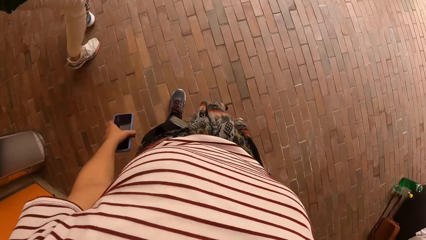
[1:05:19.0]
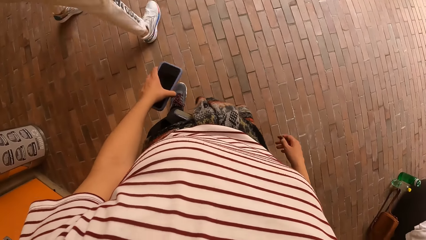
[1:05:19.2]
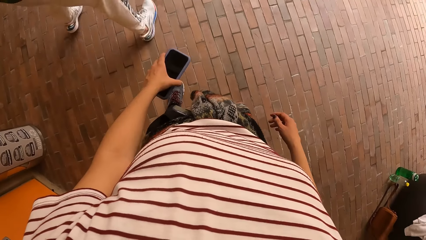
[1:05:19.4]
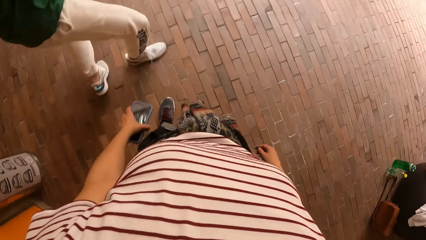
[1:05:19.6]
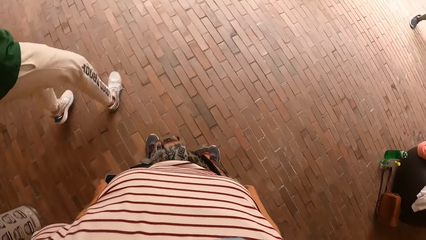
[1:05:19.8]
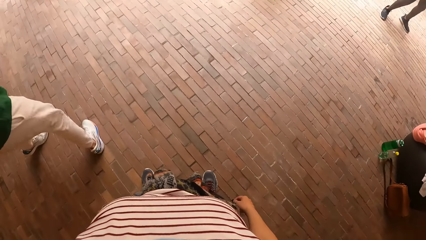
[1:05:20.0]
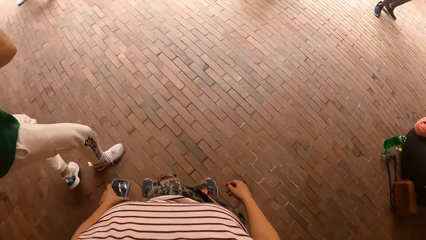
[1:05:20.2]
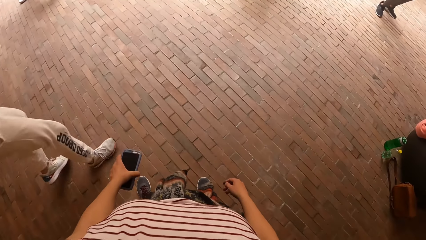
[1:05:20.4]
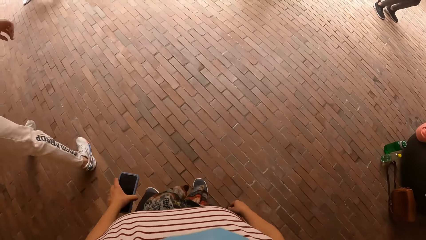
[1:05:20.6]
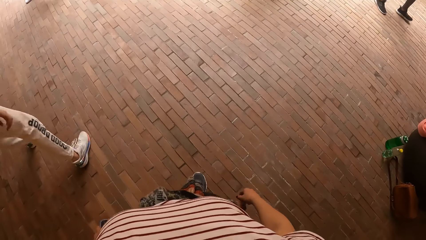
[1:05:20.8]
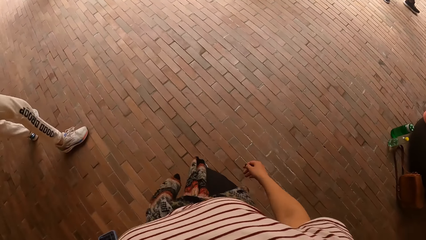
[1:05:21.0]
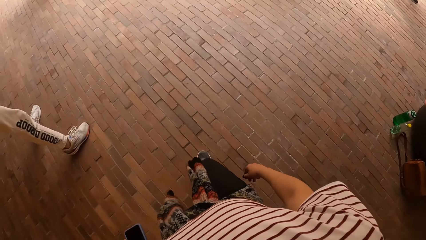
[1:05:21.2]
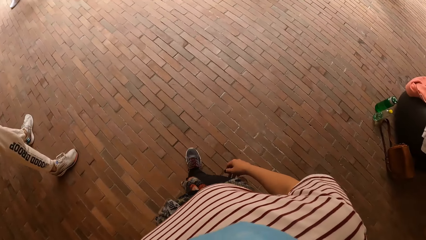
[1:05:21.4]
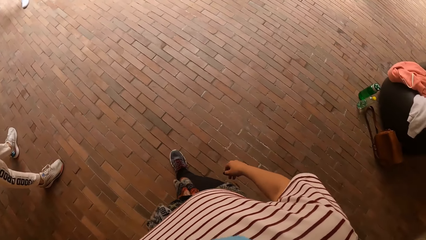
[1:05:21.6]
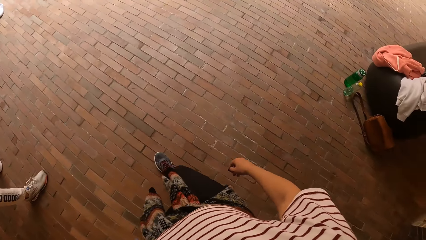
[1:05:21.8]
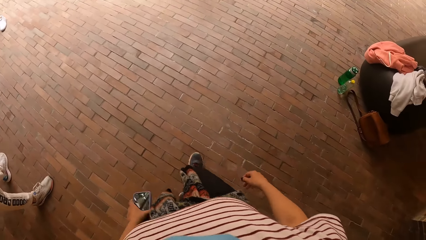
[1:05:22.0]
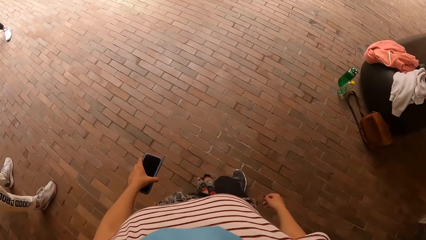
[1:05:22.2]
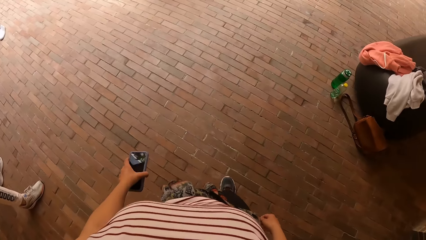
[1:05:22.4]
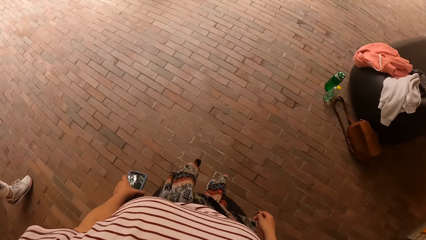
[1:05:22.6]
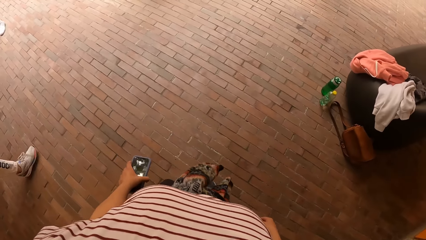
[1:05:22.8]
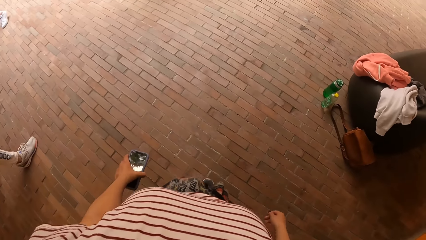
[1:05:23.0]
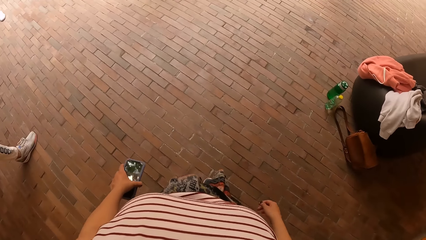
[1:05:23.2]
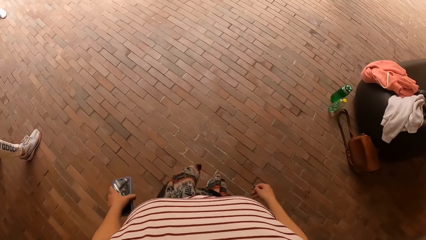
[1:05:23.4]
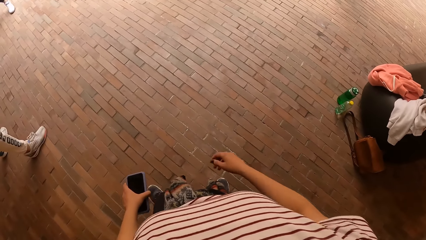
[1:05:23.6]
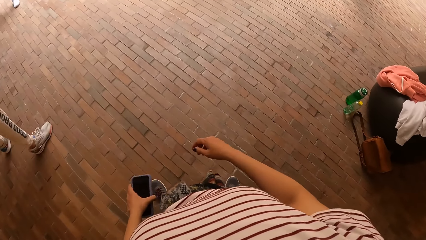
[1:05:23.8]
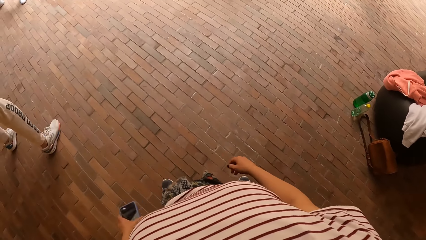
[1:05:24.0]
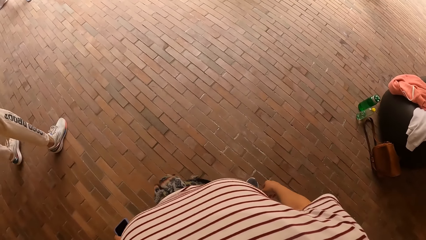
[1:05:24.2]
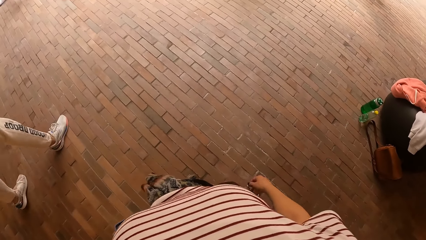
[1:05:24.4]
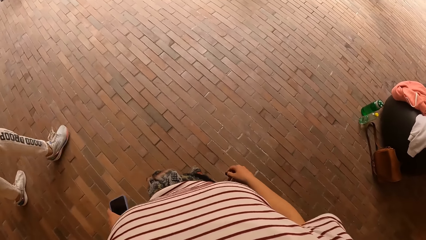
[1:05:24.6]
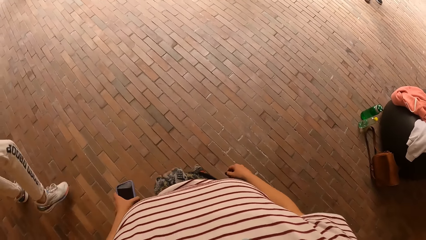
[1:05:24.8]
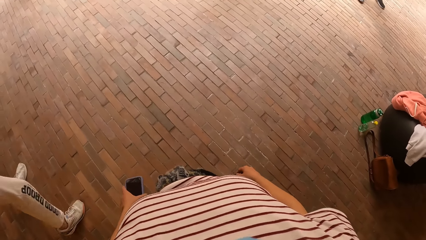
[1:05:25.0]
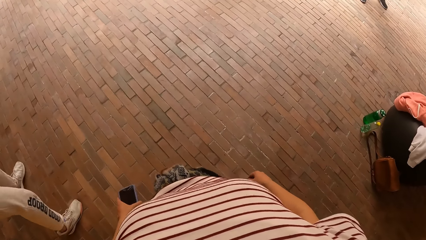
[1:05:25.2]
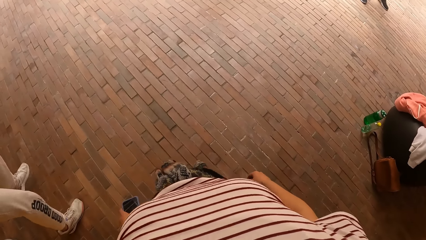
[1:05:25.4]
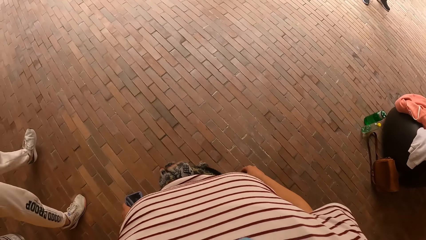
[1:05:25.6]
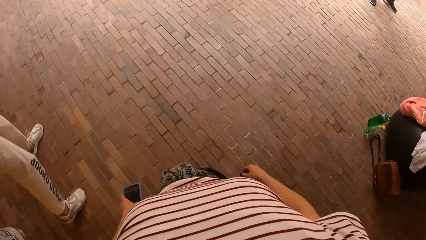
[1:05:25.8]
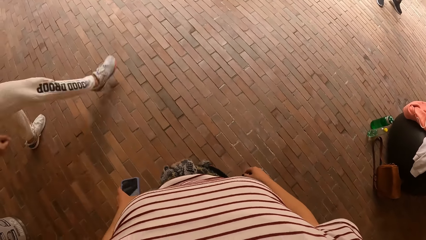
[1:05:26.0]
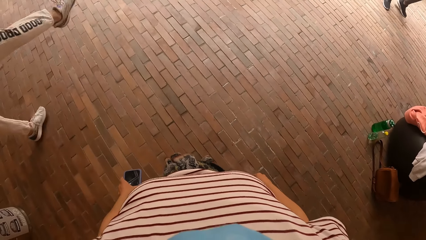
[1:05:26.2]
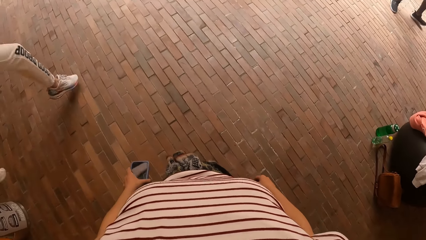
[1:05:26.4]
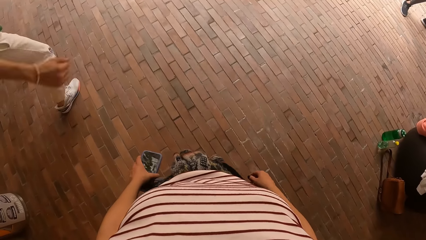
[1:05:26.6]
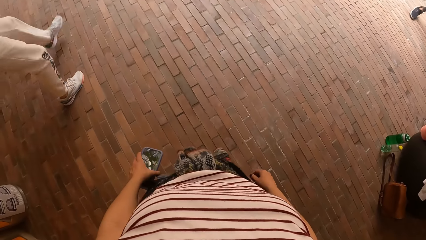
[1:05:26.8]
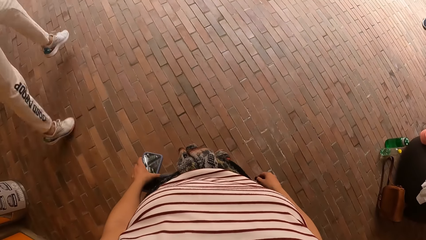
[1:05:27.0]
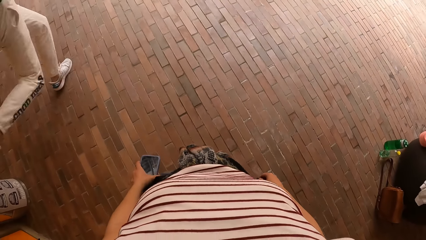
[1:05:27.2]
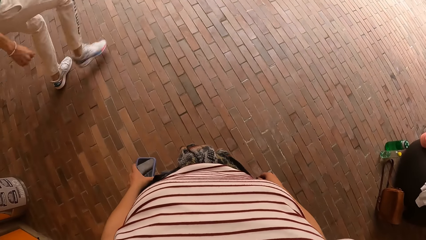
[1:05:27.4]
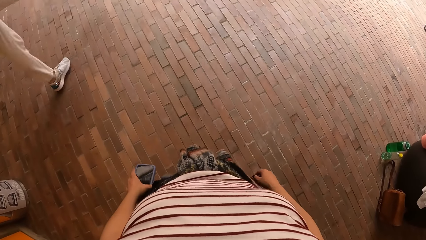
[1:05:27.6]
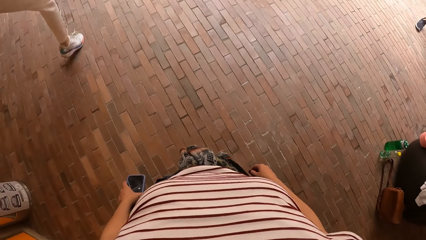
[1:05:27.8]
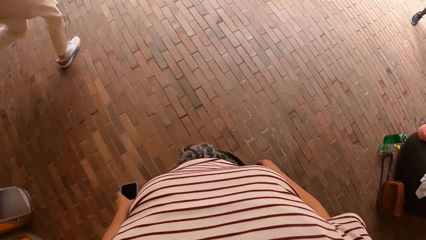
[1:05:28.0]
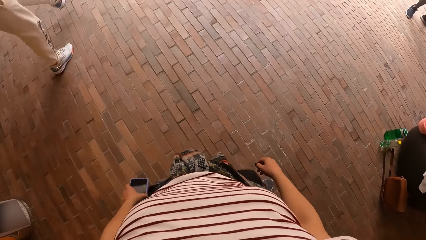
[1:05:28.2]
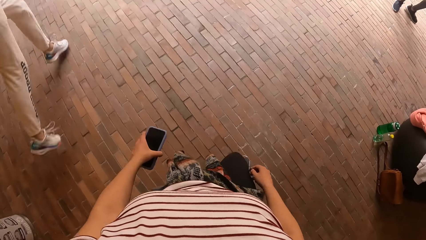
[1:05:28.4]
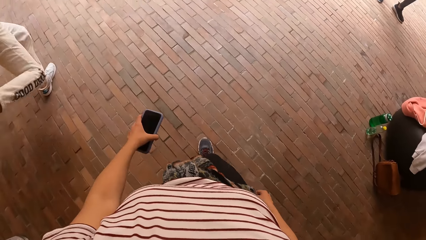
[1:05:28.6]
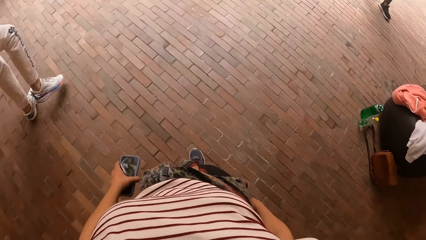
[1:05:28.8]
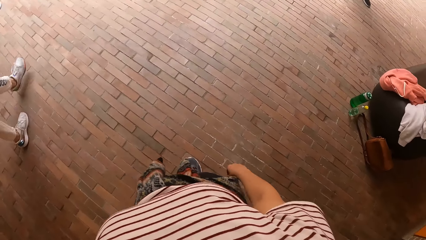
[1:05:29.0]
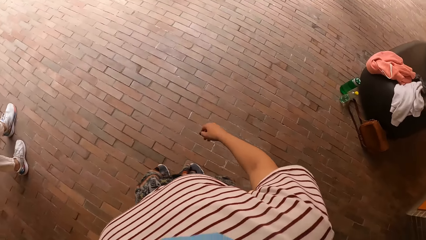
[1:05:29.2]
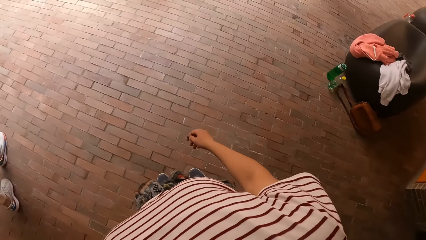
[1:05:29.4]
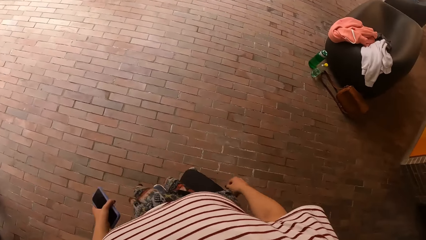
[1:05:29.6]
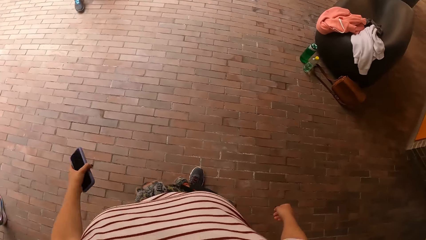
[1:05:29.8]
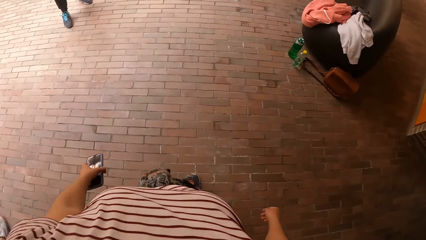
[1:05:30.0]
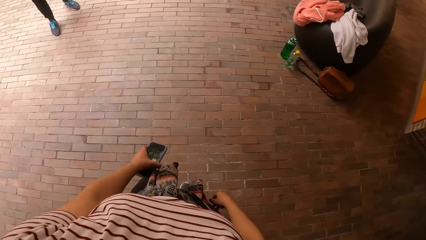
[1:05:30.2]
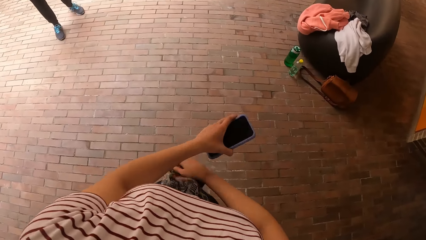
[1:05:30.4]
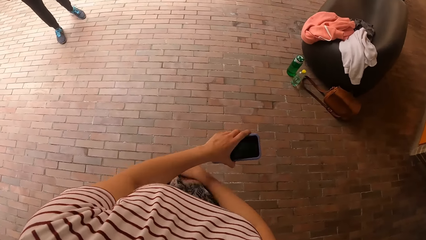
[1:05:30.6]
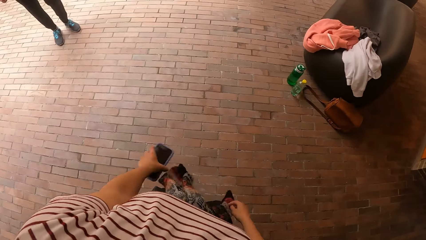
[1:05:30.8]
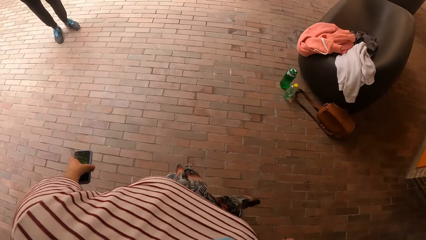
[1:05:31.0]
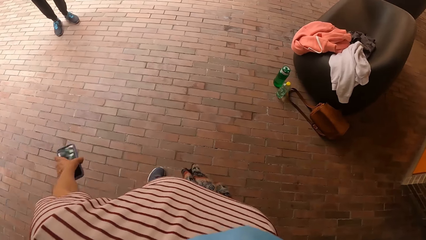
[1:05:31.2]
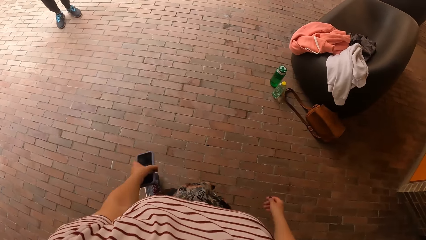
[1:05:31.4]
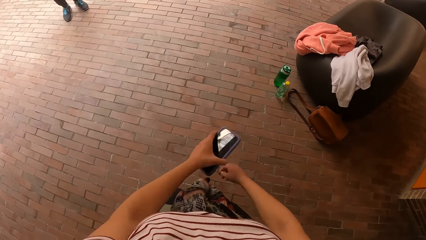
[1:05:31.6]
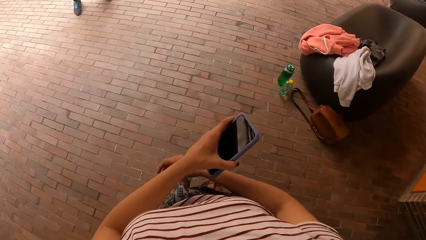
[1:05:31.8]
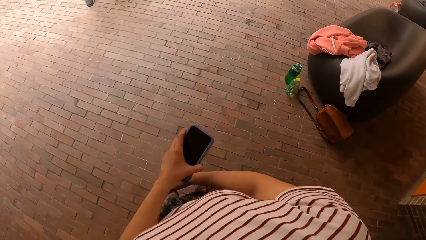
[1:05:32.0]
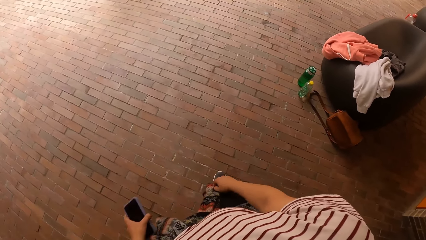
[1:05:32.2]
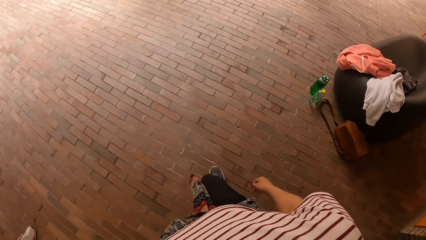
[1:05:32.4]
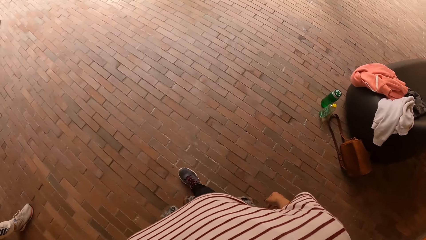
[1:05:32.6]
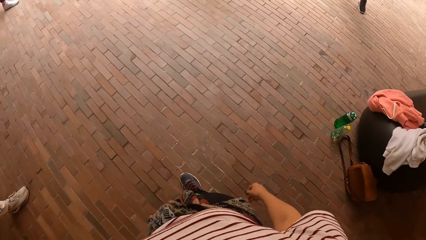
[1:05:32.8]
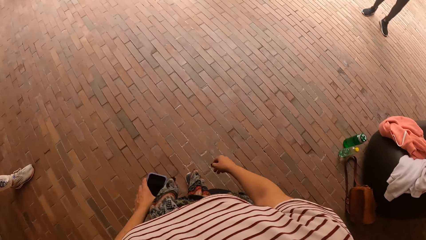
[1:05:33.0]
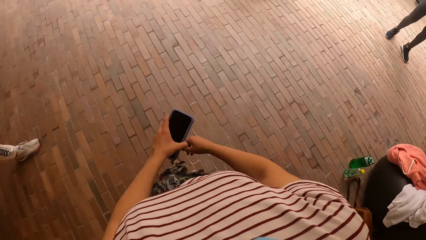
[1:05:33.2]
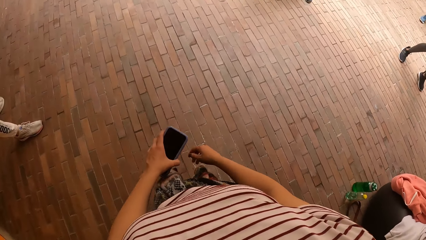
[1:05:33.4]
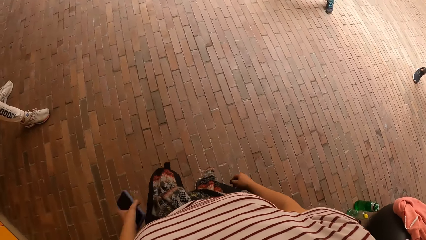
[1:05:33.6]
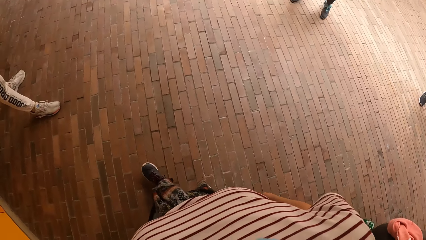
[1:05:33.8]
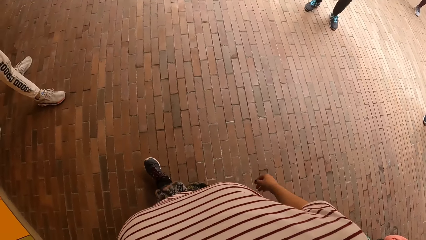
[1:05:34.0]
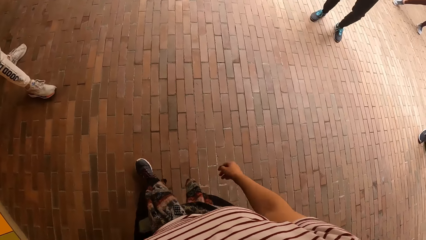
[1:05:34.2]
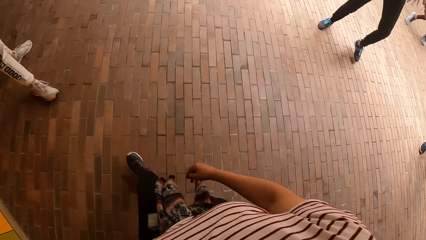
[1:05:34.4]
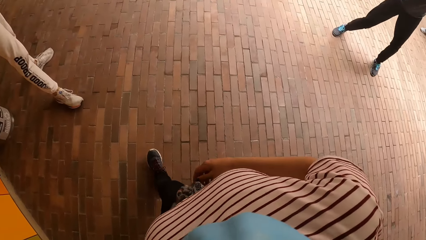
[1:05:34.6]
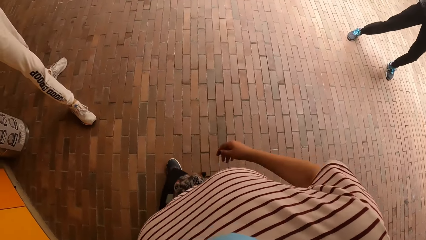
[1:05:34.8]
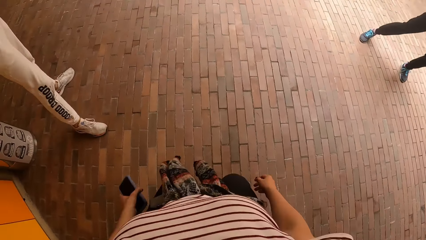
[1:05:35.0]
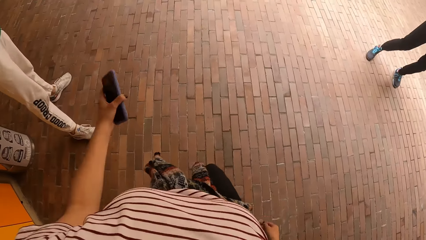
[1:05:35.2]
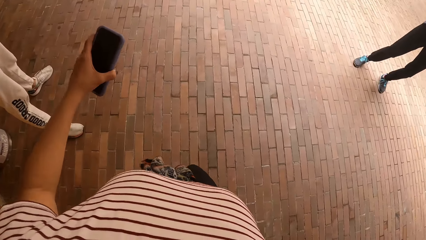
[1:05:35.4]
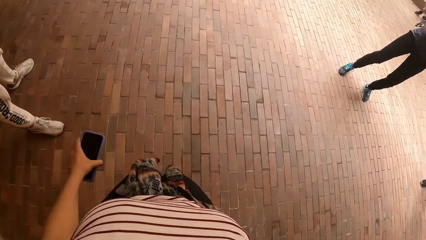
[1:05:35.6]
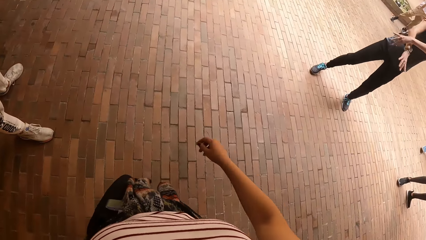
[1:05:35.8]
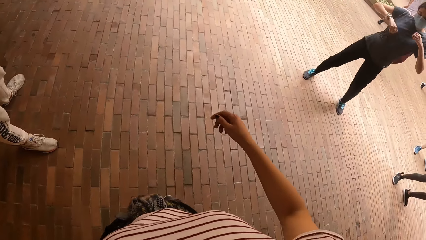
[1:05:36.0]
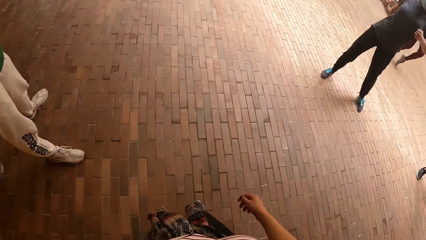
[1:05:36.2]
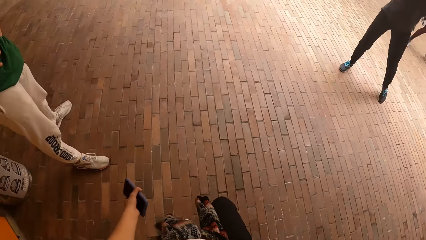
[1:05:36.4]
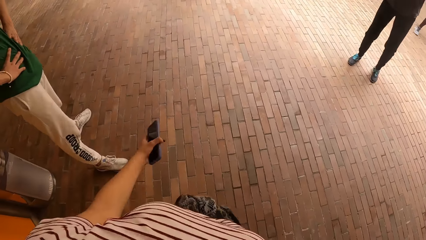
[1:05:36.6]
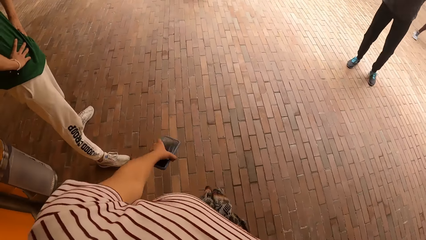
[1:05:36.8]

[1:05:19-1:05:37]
The camera wearer looks around, makes a step and looks around. She dances with the phone in her left hand in front of the group of people. A man dances in front of the group of people.
